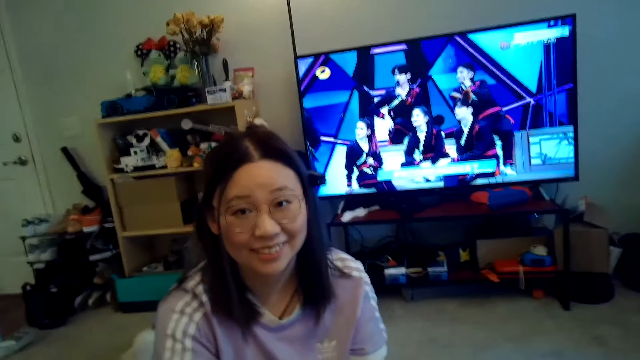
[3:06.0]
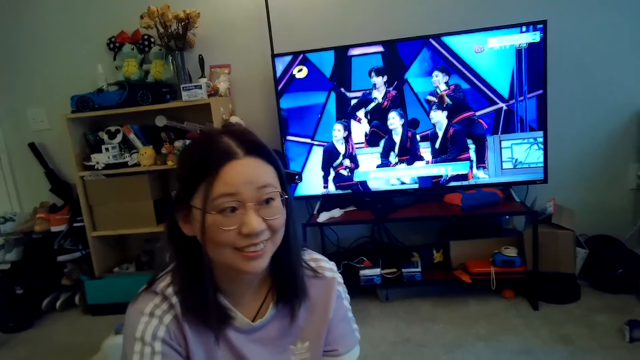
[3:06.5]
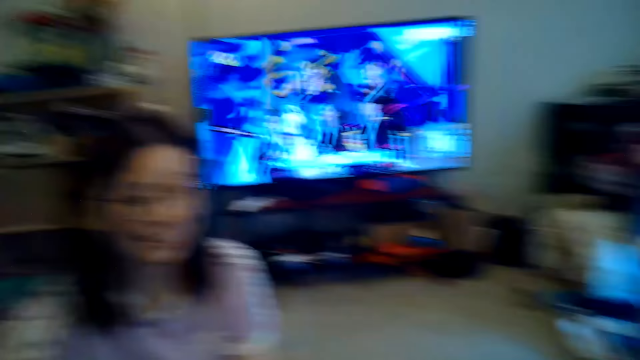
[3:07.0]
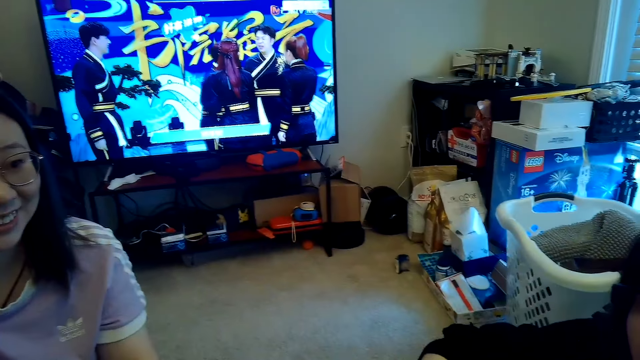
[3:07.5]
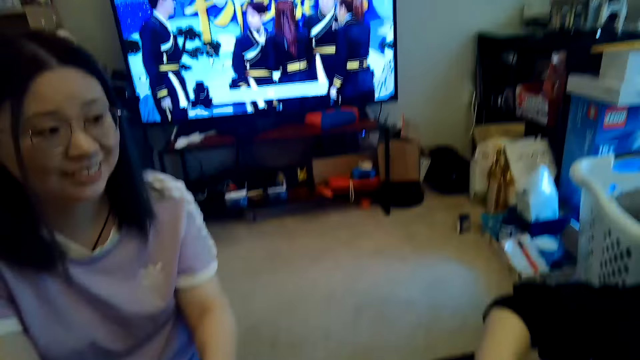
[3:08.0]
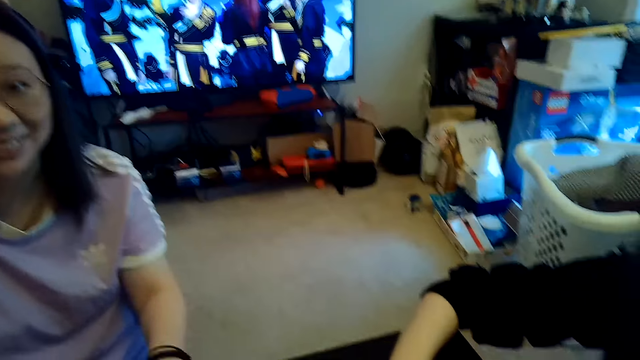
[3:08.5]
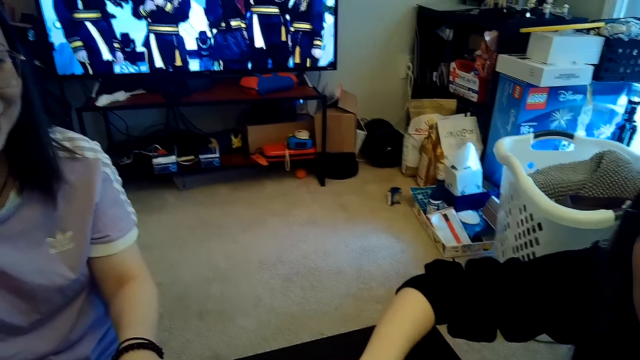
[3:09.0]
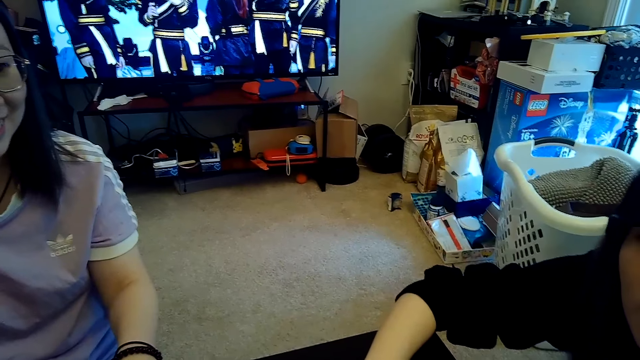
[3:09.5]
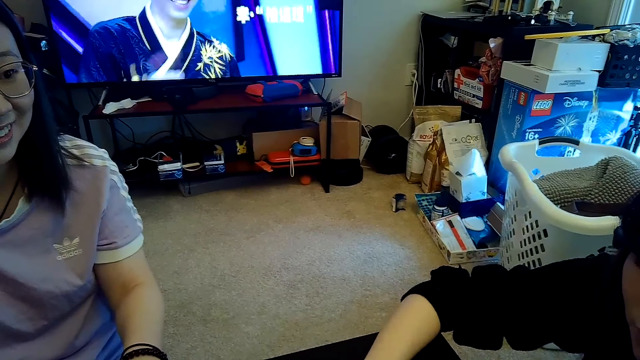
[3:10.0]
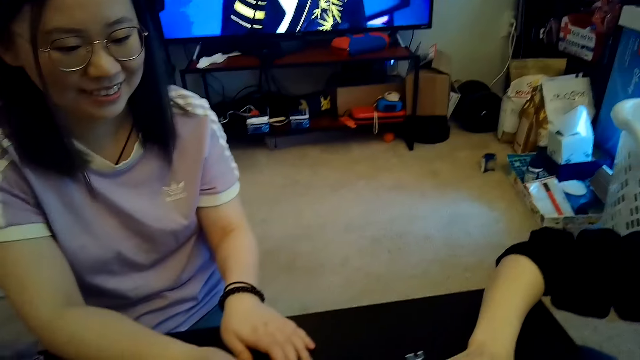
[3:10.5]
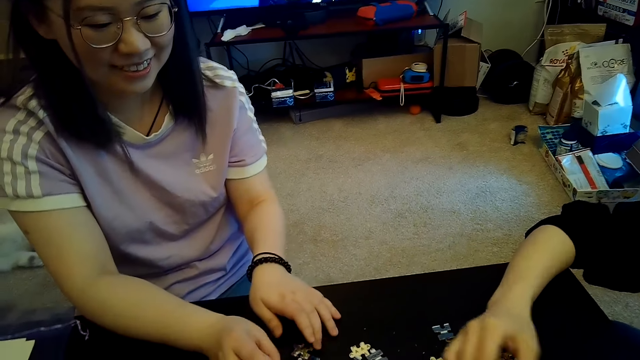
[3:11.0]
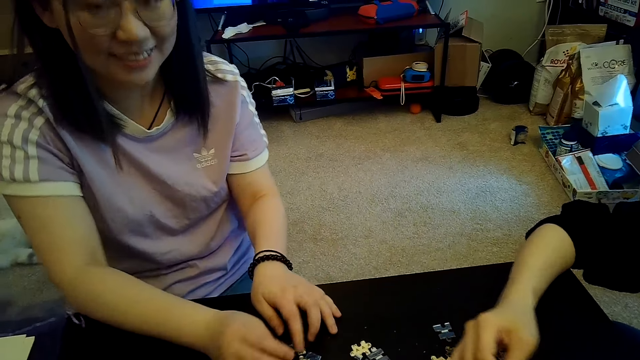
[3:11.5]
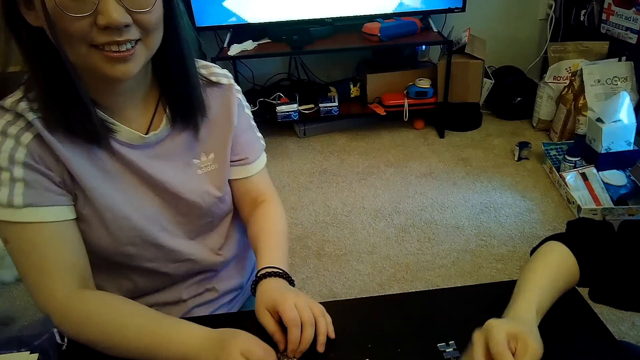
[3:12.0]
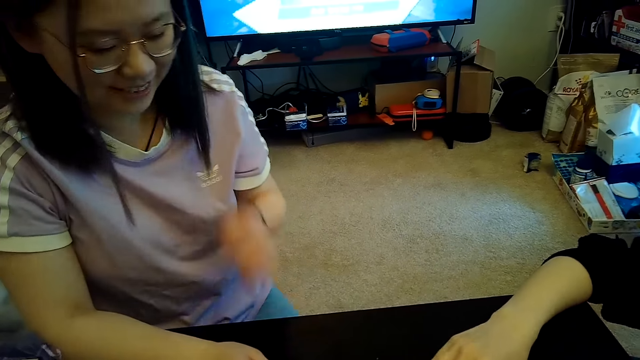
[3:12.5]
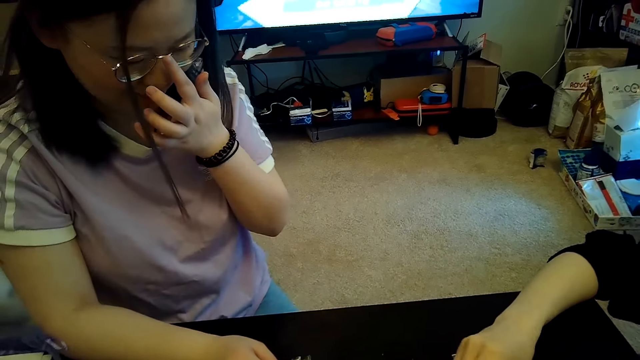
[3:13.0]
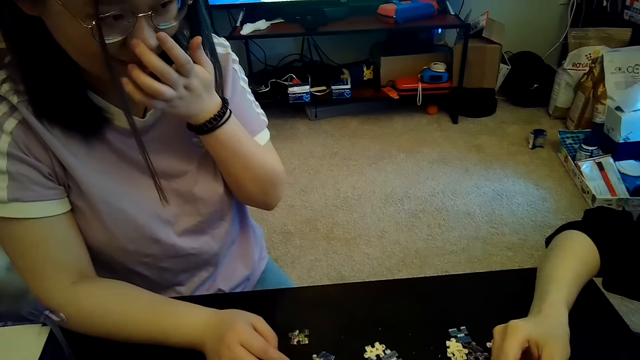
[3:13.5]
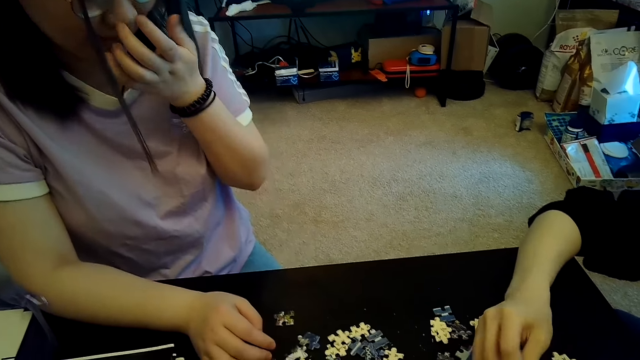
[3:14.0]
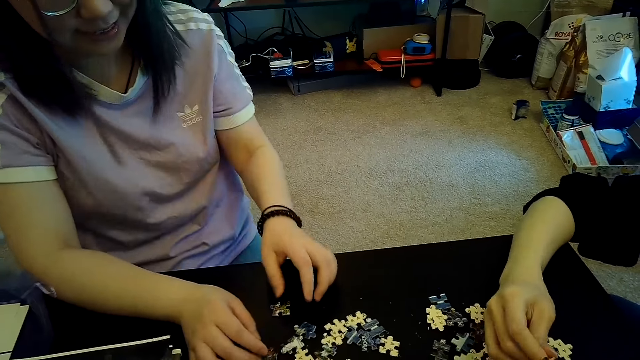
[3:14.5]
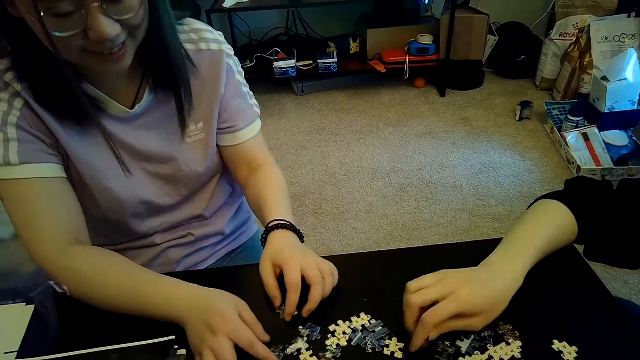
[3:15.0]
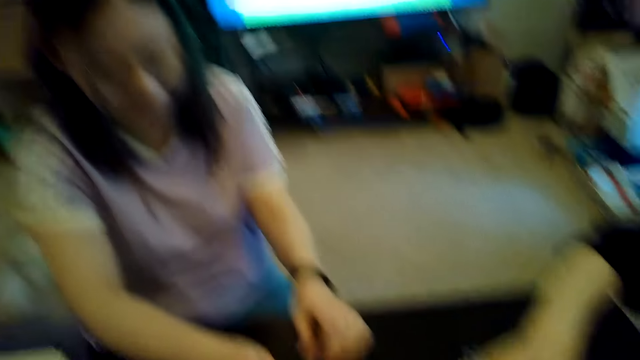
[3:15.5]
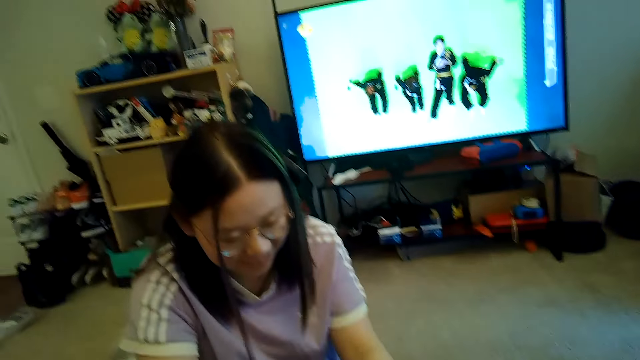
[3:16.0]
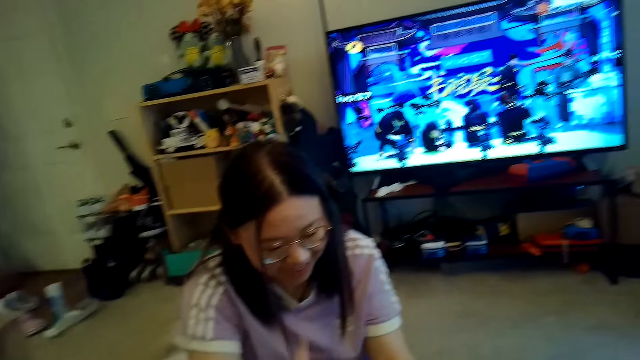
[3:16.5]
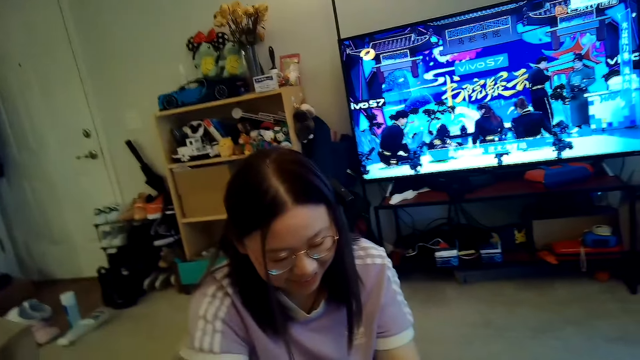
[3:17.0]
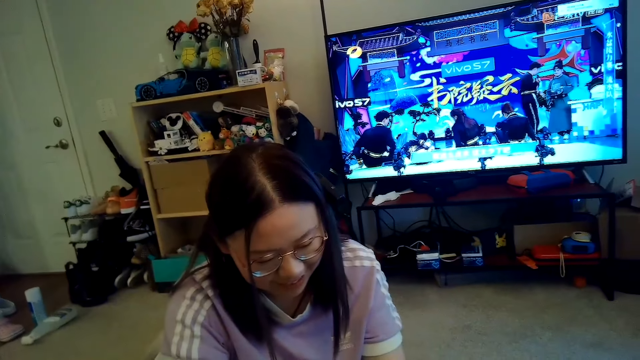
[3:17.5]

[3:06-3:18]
Someone touches the face.

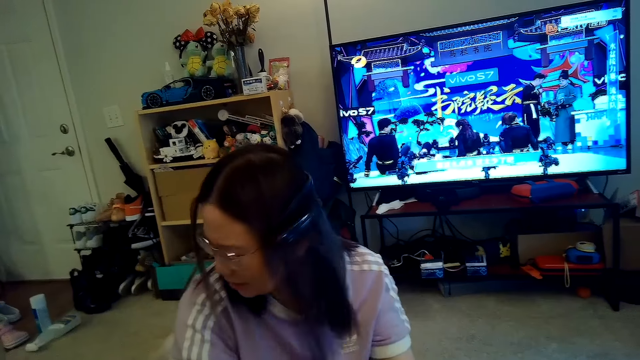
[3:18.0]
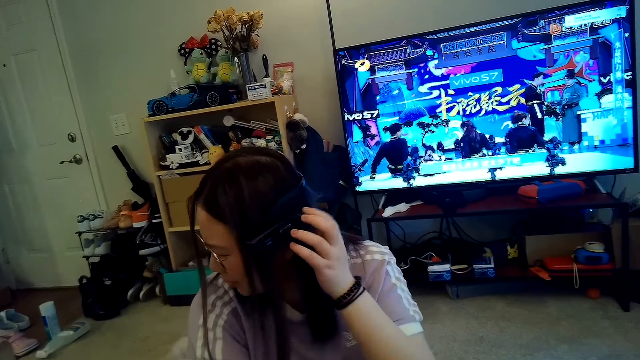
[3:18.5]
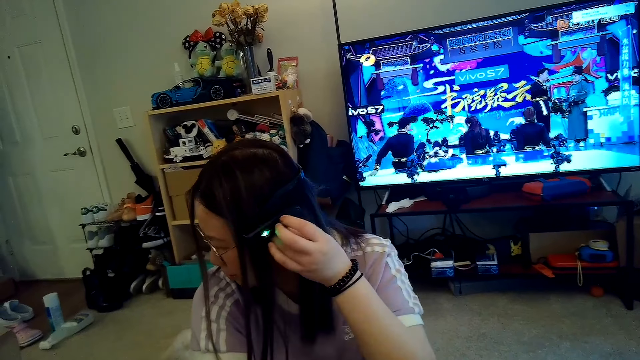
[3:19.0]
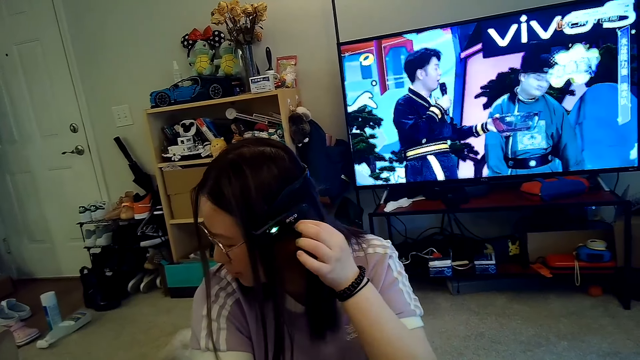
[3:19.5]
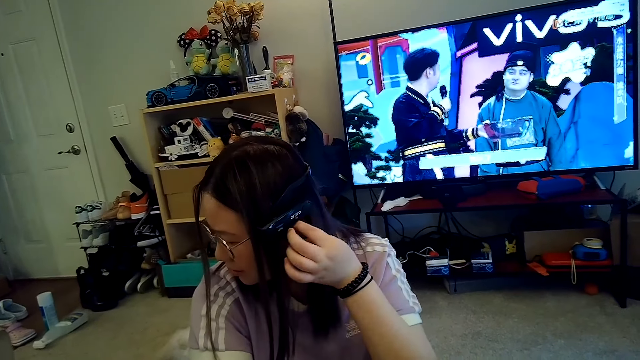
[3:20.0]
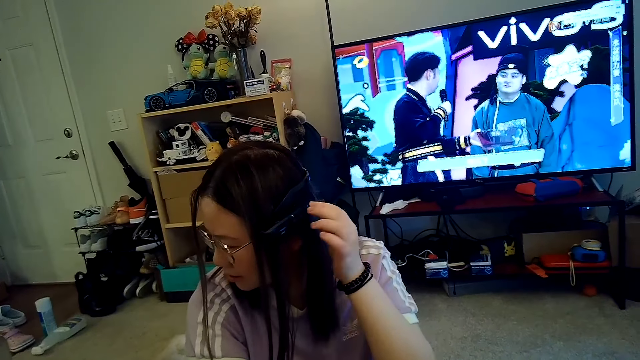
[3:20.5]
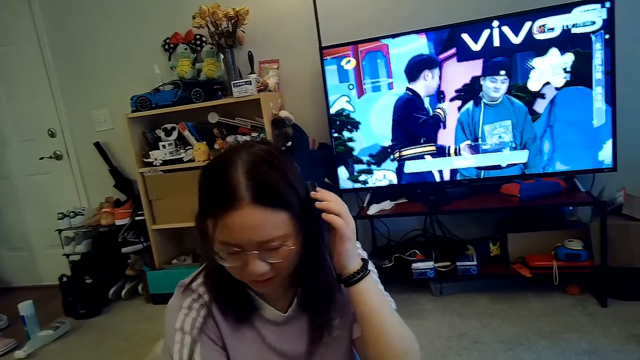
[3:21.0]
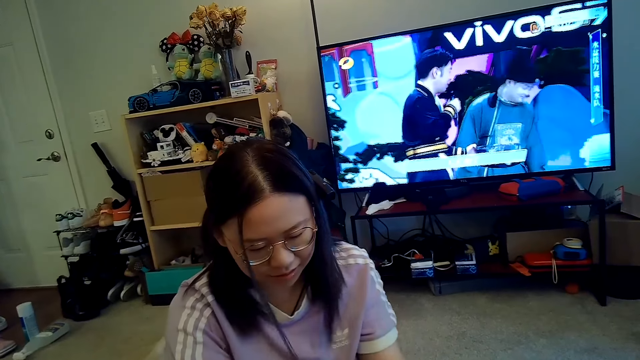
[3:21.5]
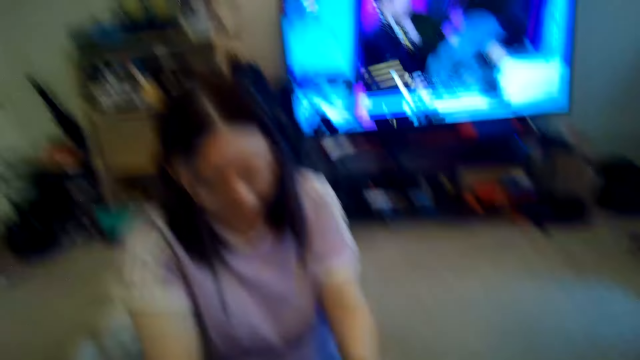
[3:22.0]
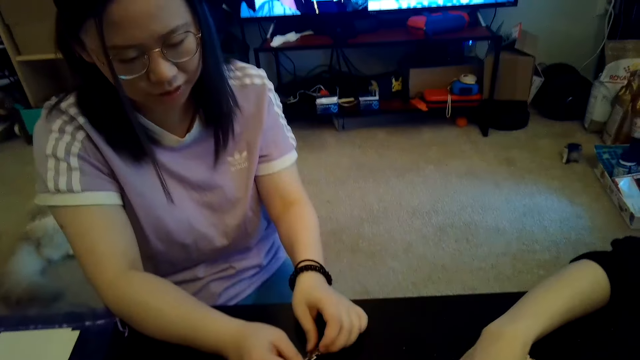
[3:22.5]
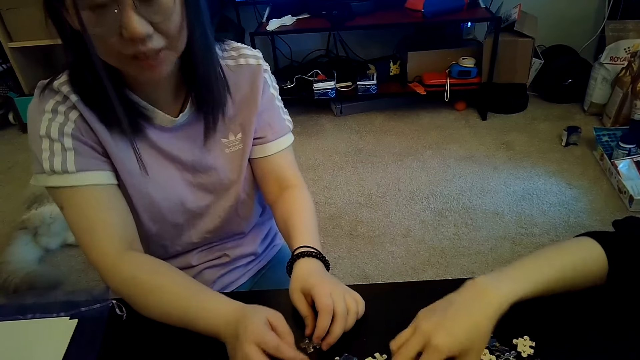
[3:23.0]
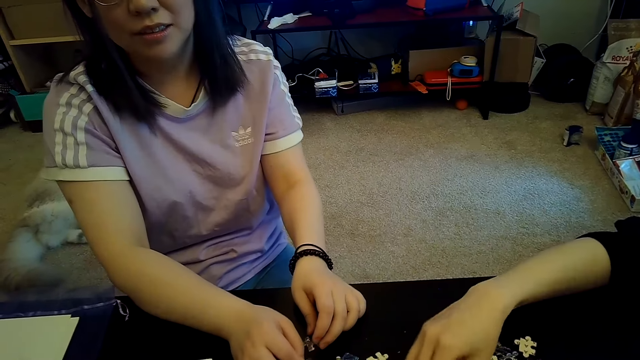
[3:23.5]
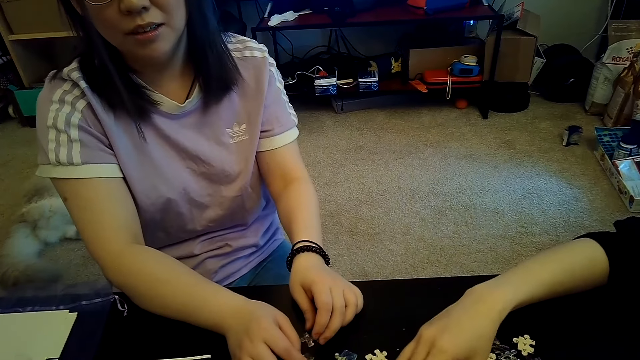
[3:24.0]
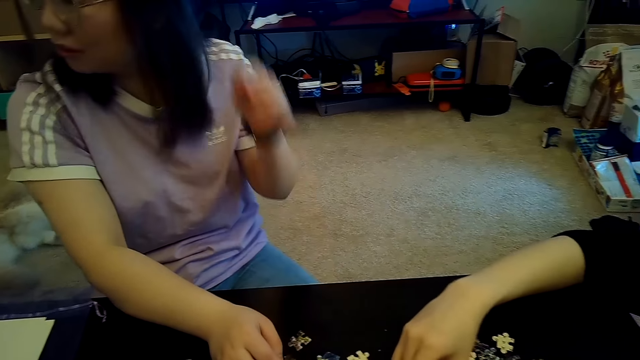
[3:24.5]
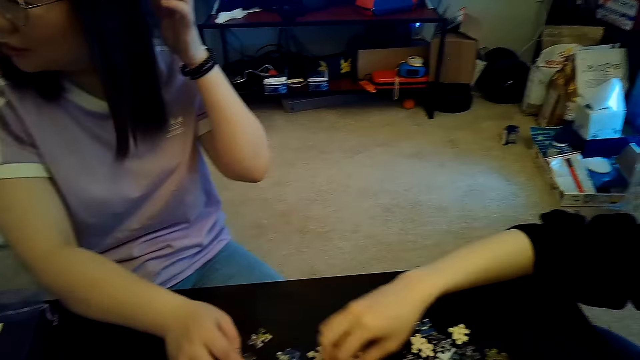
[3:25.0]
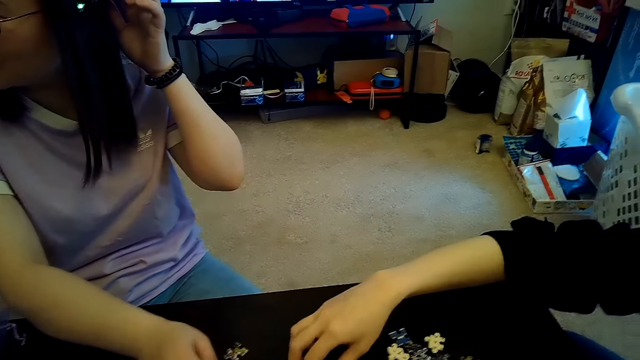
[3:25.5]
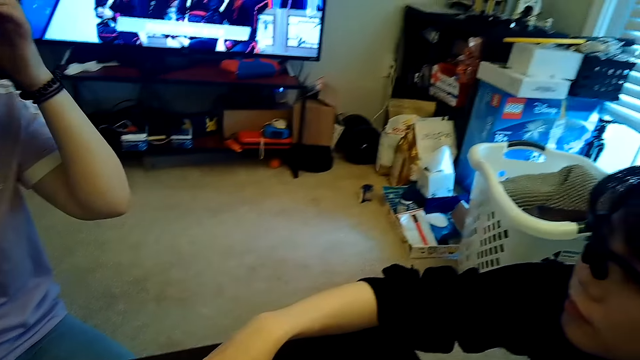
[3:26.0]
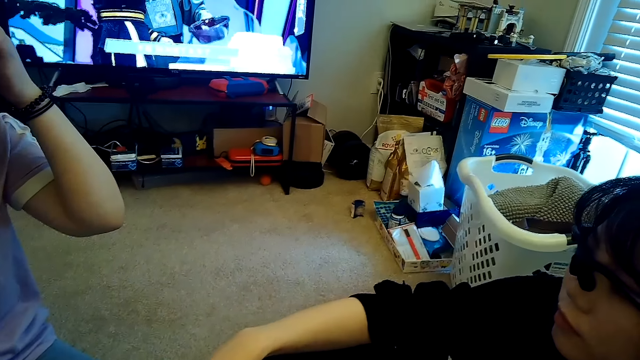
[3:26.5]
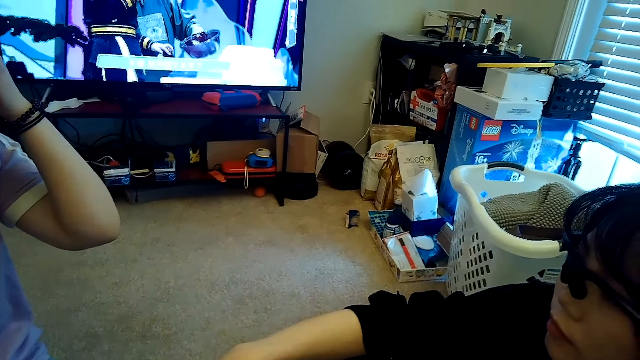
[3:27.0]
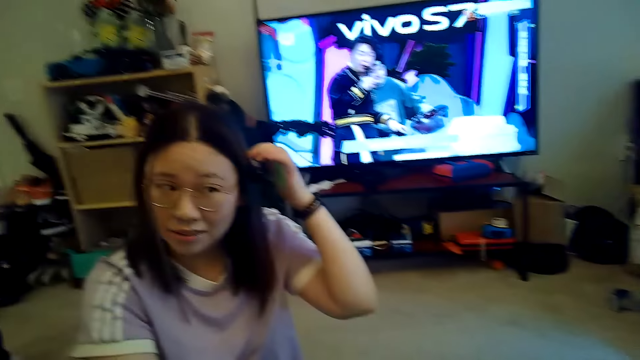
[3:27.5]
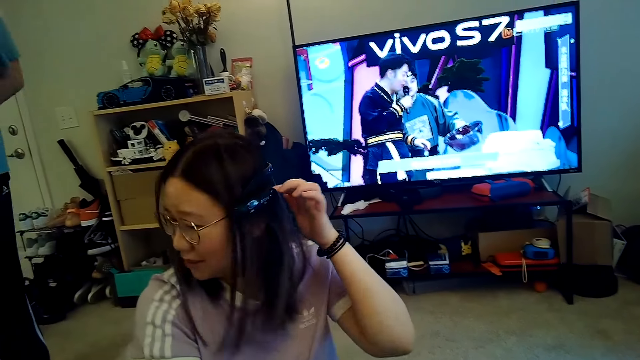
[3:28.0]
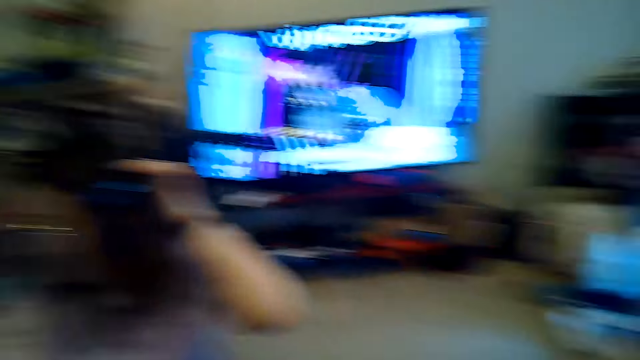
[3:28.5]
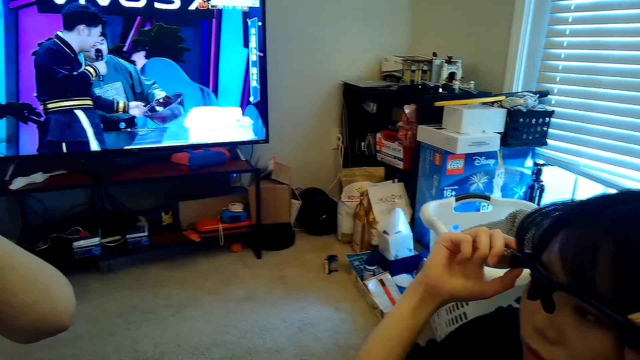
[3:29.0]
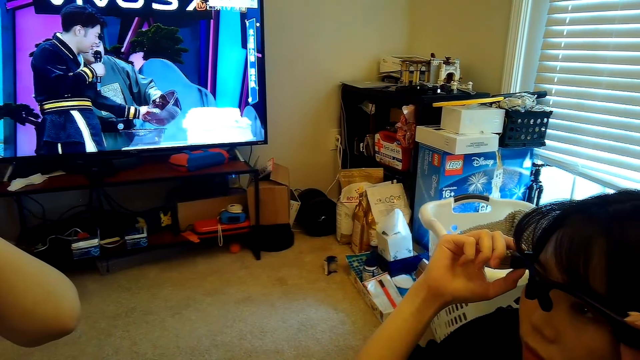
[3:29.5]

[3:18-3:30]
A woman talks to the camera wearer.
